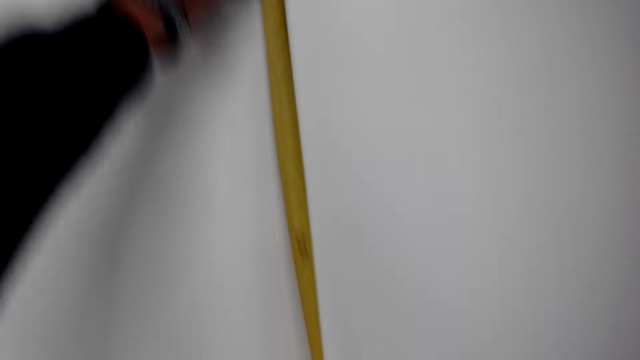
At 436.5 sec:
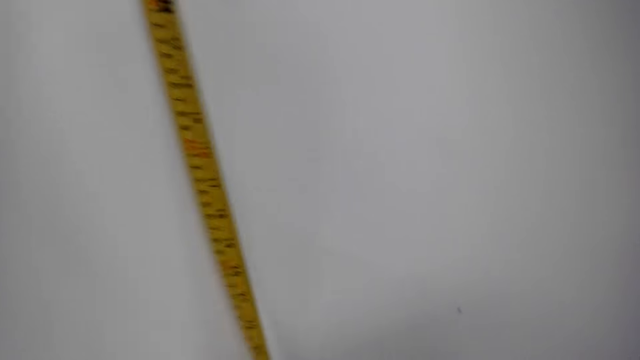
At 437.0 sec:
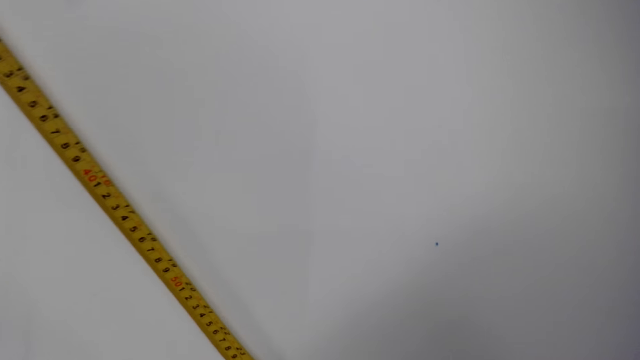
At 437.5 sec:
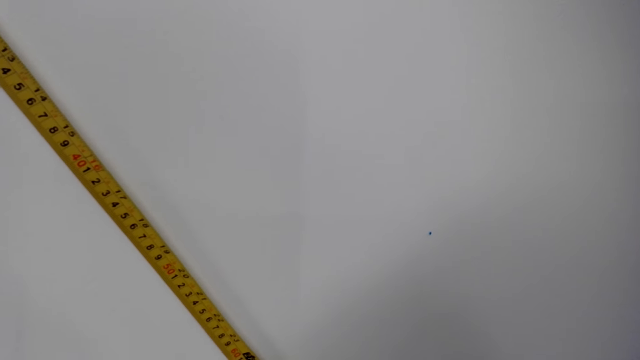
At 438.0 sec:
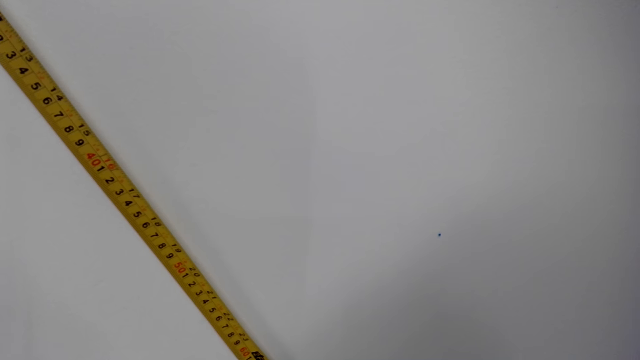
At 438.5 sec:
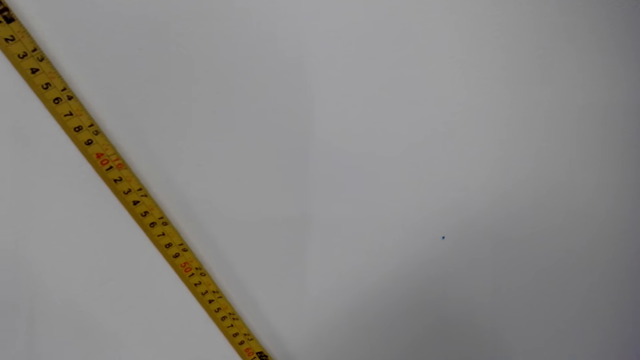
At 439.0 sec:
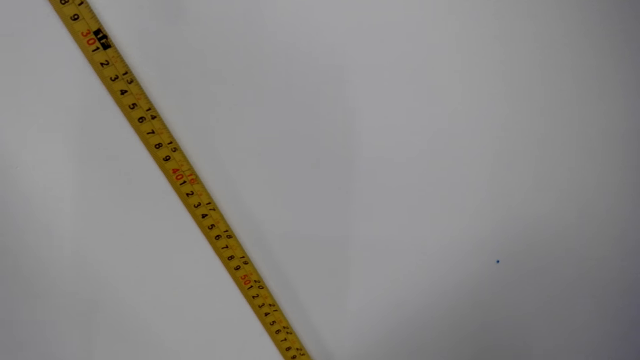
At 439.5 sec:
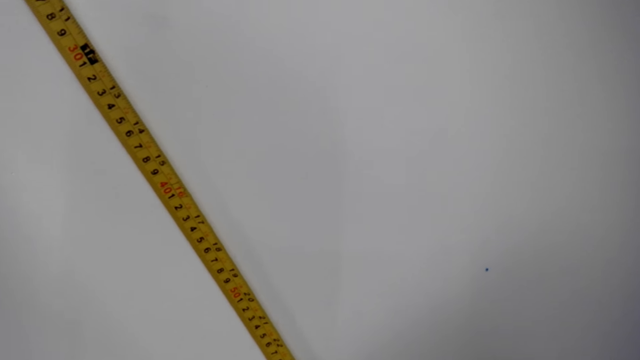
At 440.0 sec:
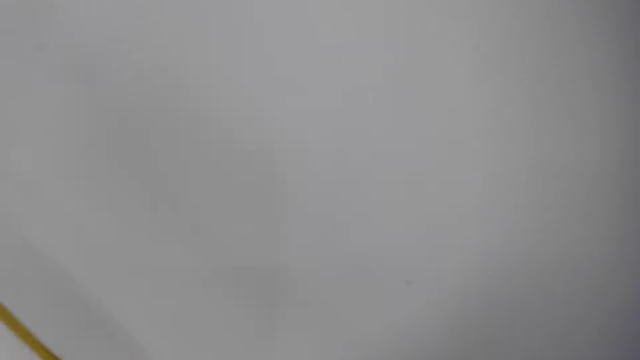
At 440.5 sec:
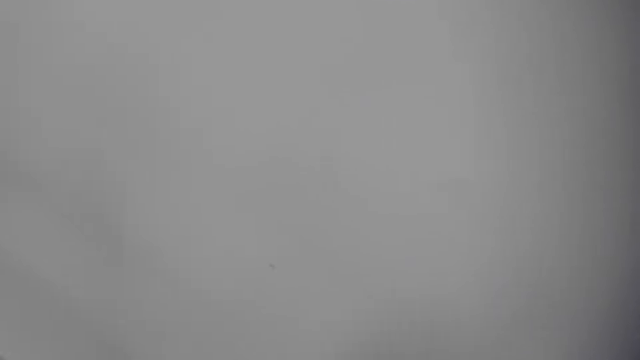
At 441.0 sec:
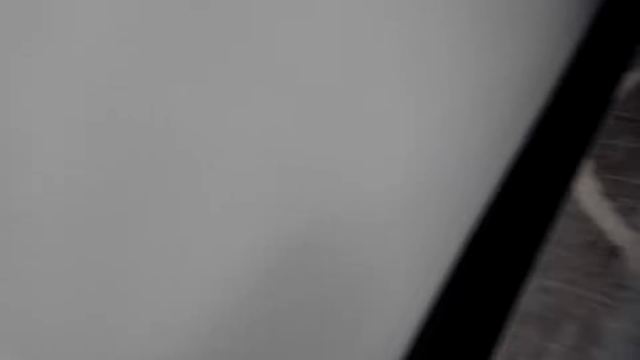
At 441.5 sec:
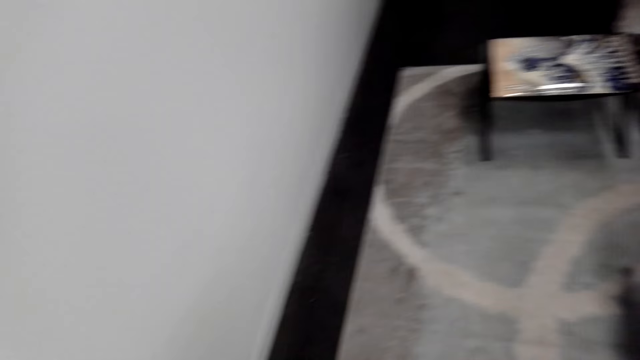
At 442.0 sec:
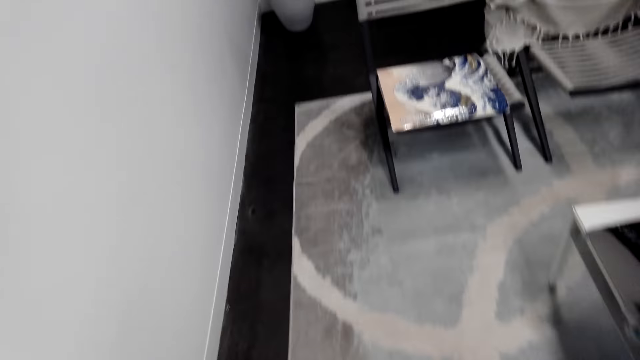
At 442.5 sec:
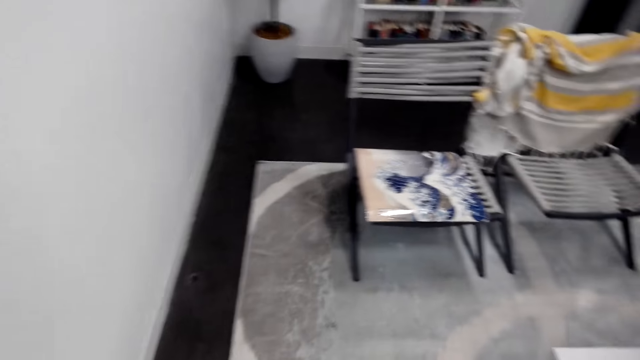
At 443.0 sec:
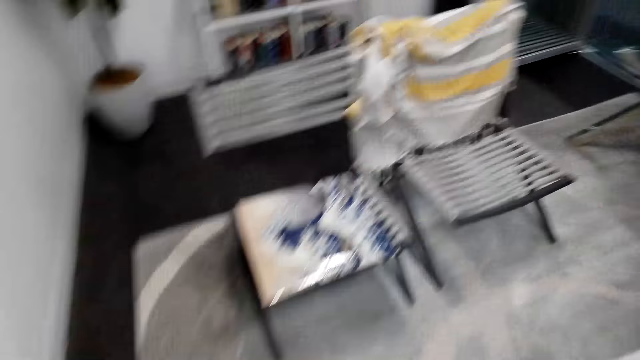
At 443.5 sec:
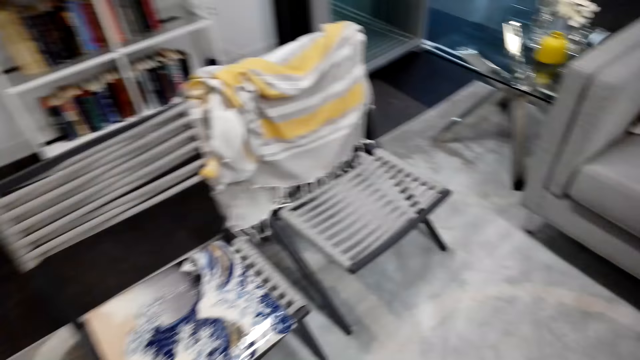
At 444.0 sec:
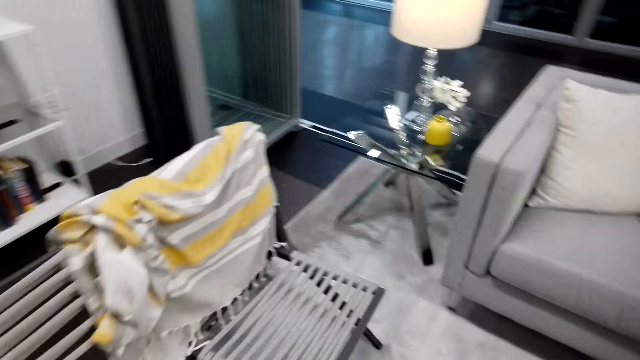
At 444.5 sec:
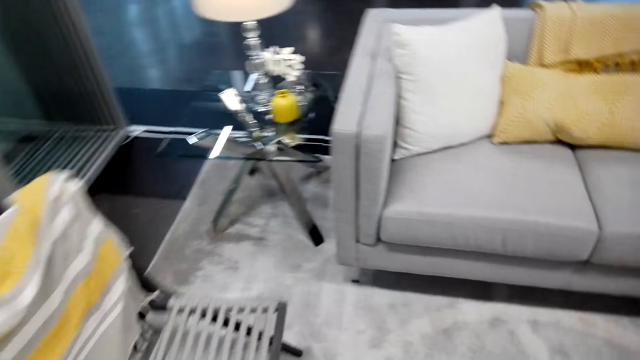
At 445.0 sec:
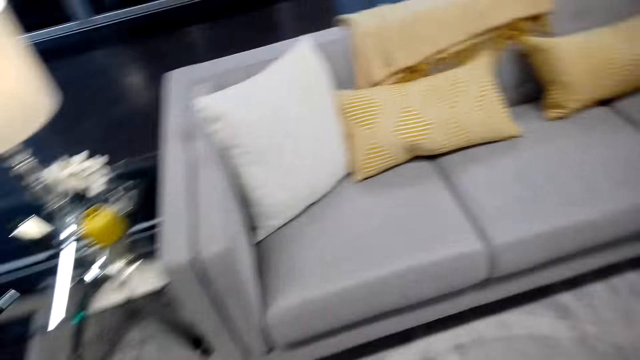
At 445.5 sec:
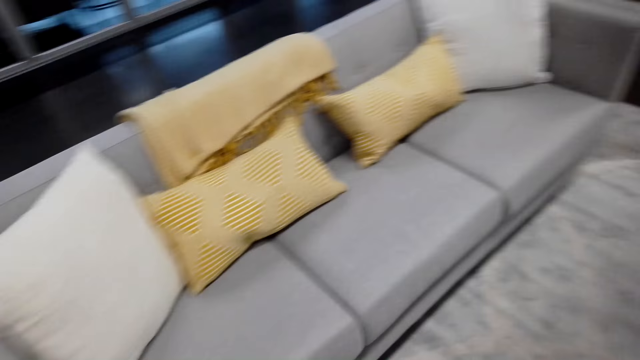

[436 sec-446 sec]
The camera wearer walks.

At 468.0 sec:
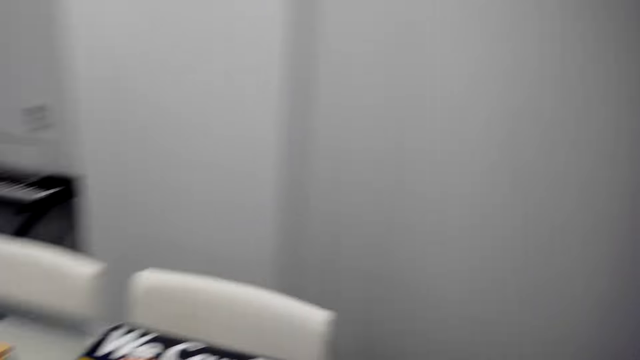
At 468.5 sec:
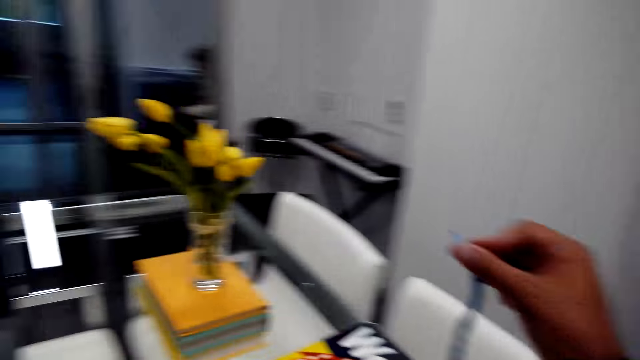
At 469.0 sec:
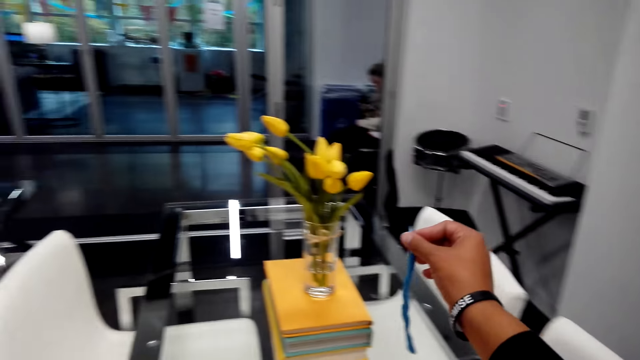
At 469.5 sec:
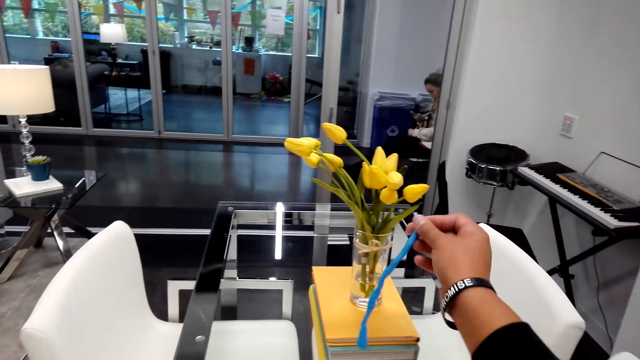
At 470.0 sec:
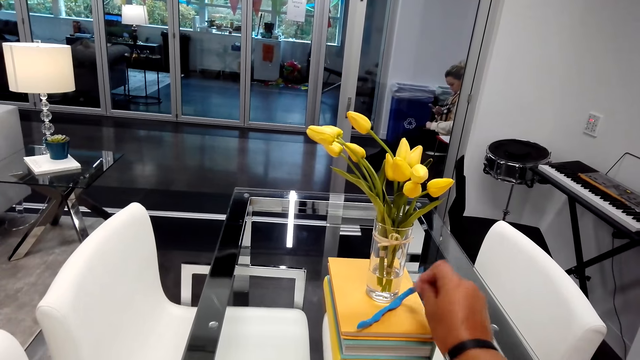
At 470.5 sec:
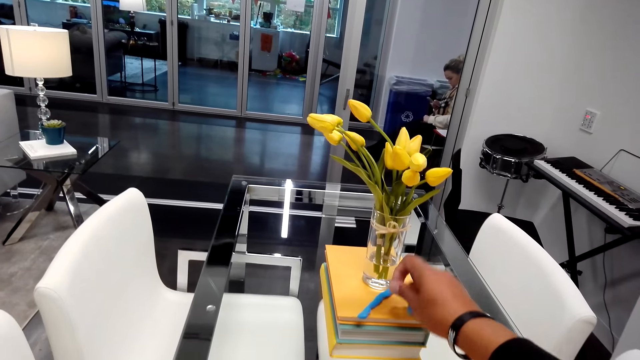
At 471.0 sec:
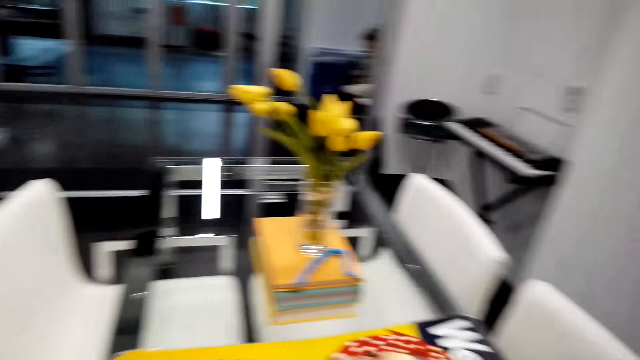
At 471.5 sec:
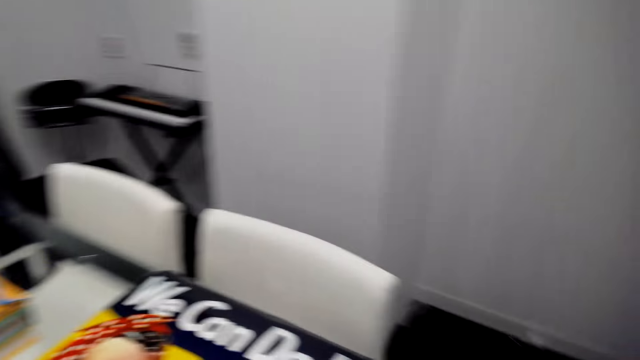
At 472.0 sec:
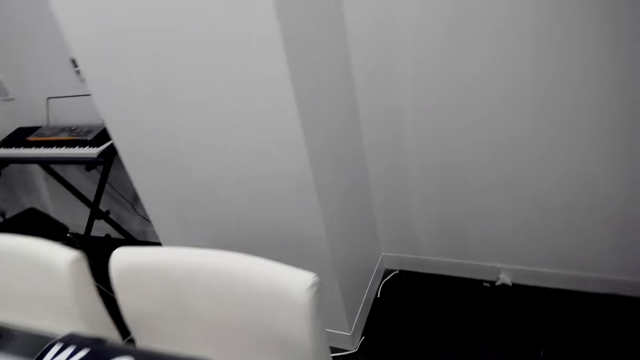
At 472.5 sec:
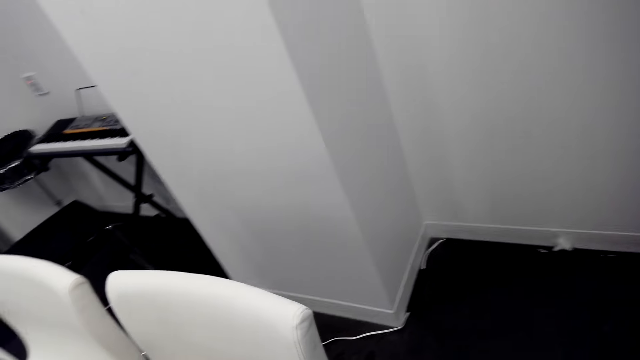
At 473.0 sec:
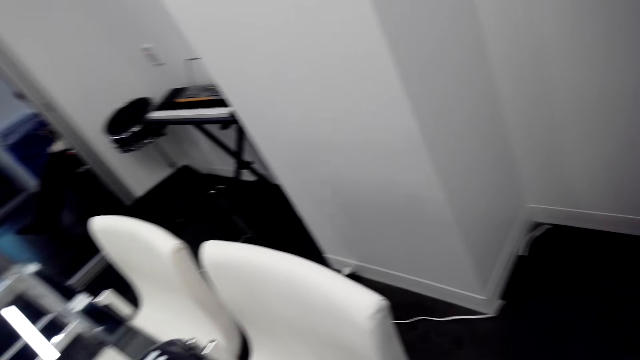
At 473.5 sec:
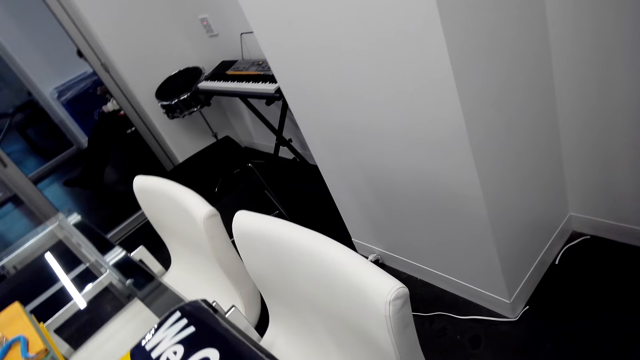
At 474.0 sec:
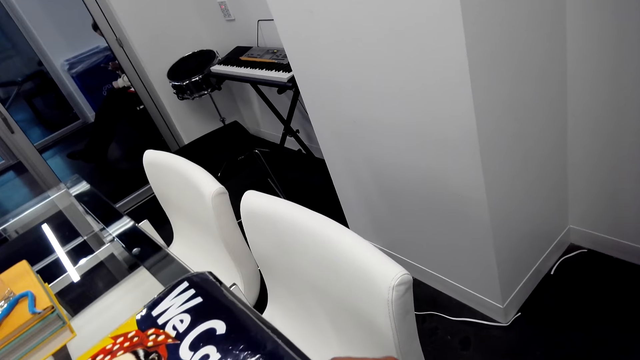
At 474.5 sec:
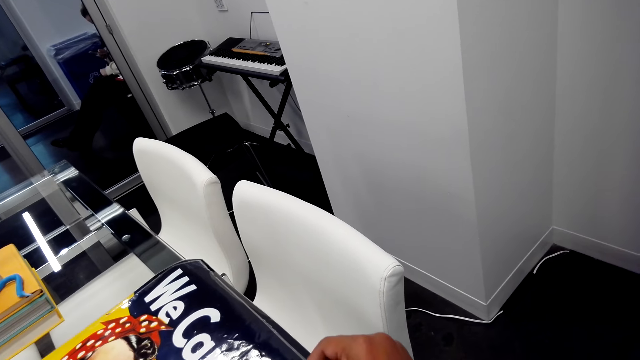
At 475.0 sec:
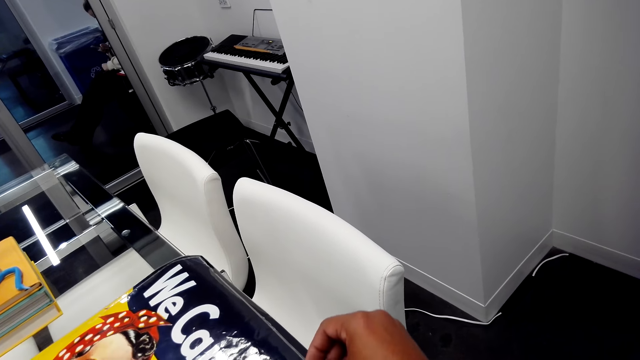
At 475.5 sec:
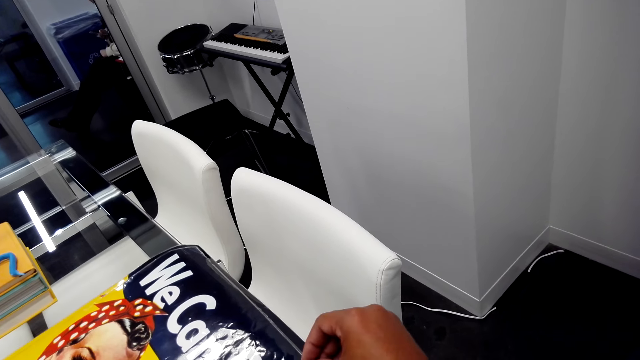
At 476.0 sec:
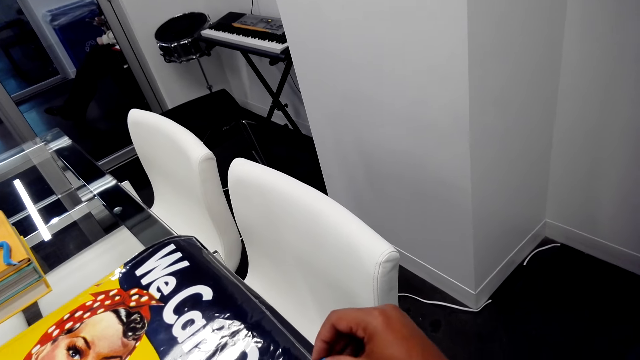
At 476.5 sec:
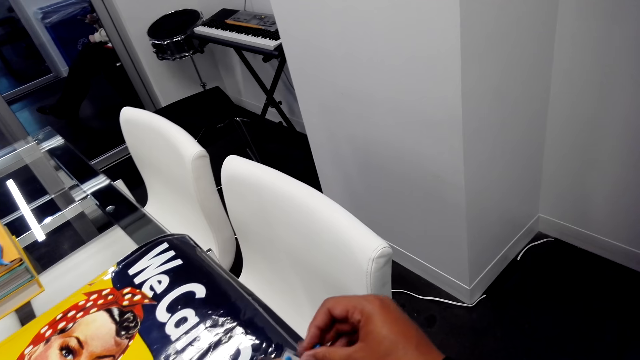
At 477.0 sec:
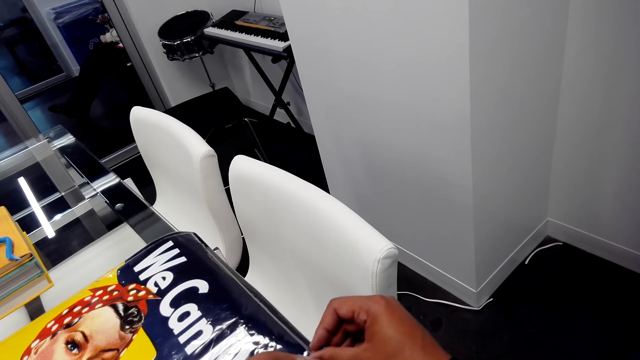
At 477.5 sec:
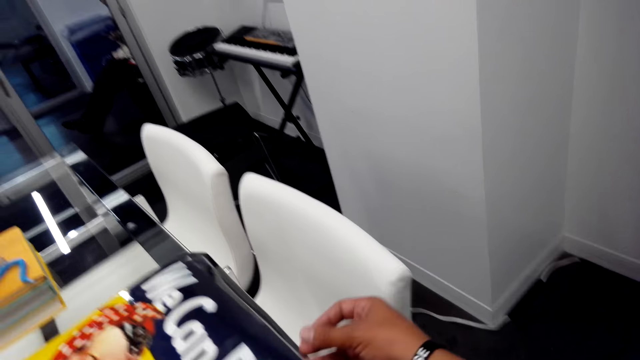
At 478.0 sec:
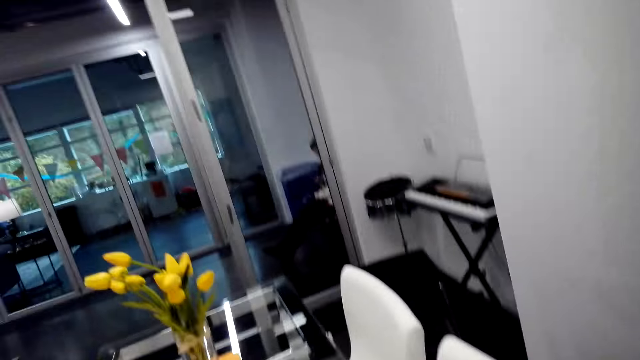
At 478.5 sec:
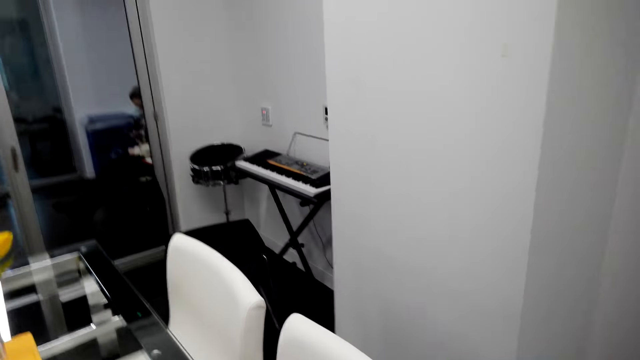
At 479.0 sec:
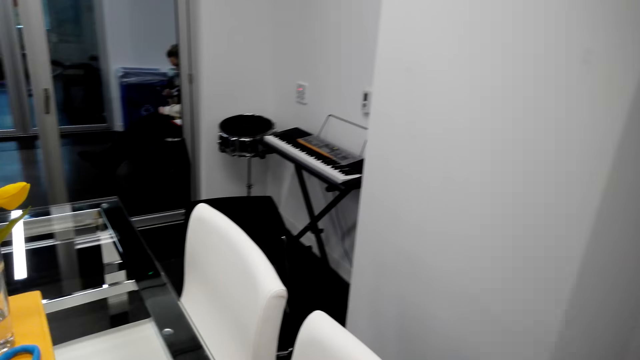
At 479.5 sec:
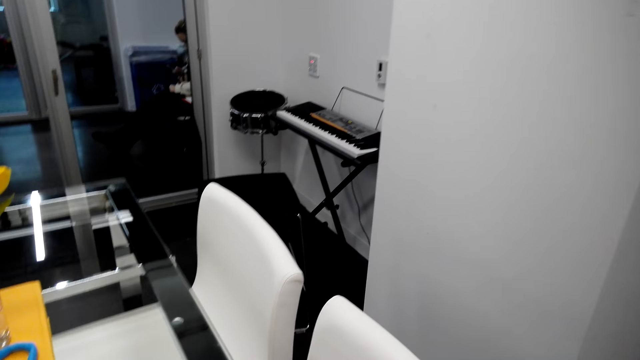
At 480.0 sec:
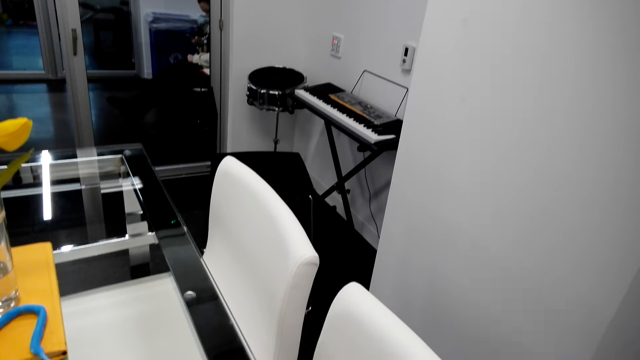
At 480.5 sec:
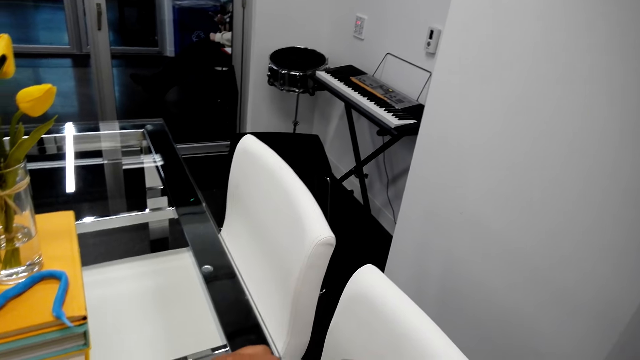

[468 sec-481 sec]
The camera wearer puts the gum on the table.
